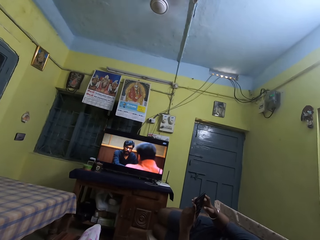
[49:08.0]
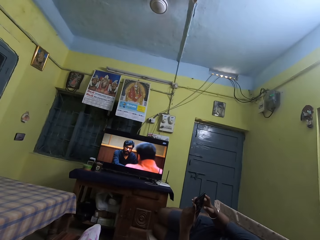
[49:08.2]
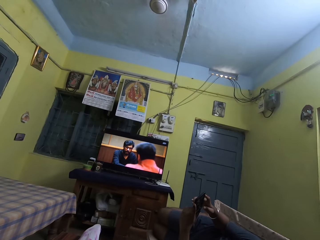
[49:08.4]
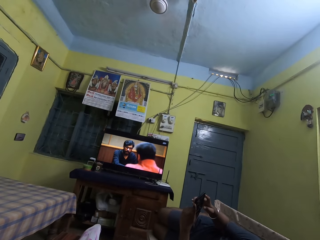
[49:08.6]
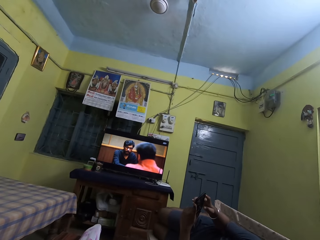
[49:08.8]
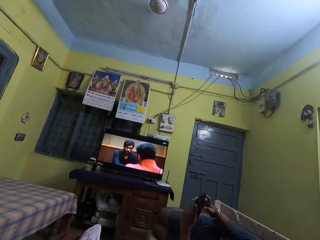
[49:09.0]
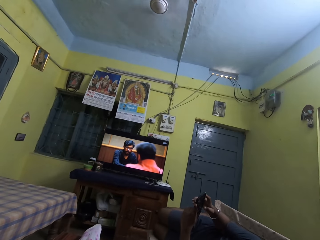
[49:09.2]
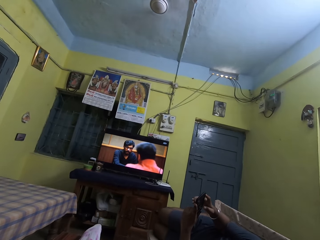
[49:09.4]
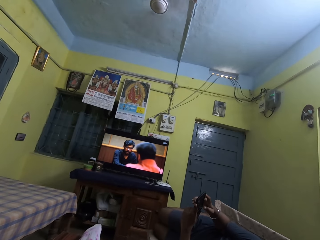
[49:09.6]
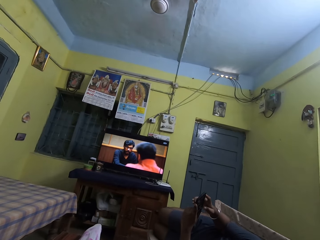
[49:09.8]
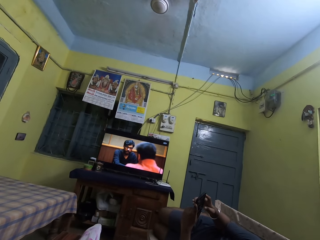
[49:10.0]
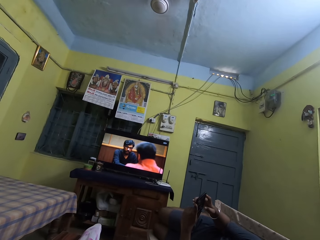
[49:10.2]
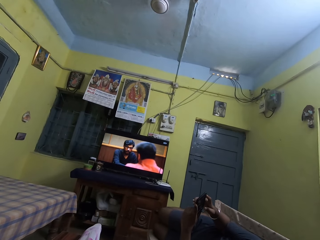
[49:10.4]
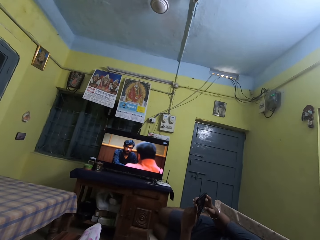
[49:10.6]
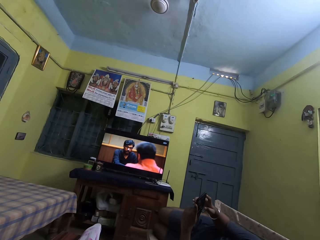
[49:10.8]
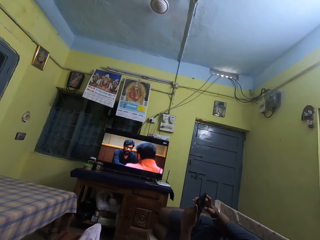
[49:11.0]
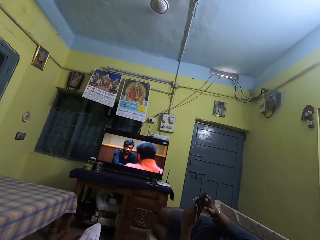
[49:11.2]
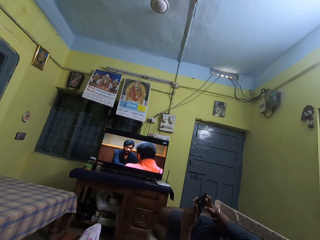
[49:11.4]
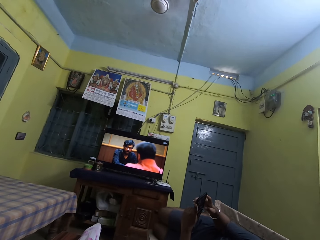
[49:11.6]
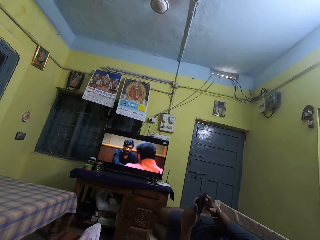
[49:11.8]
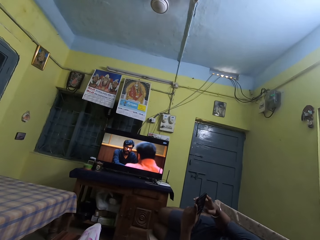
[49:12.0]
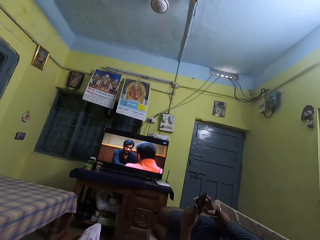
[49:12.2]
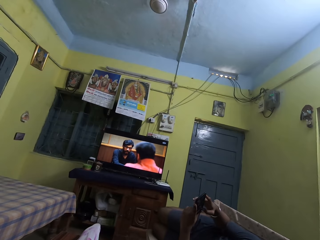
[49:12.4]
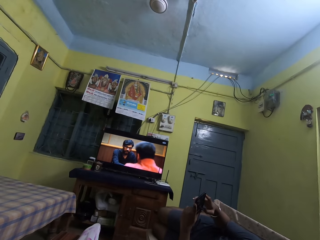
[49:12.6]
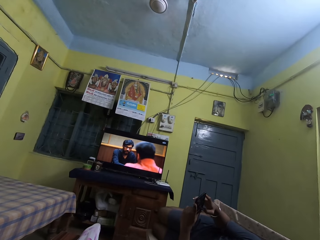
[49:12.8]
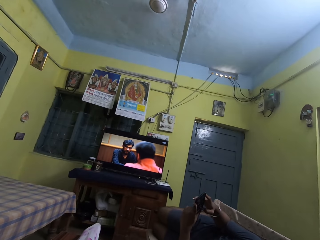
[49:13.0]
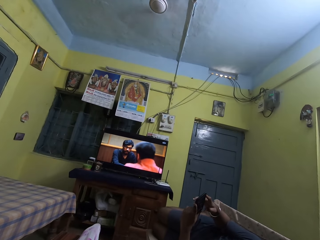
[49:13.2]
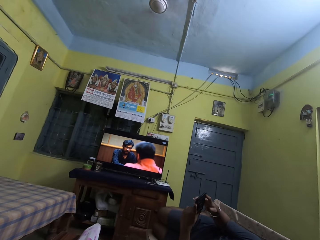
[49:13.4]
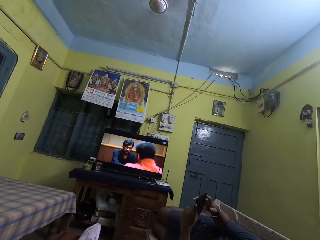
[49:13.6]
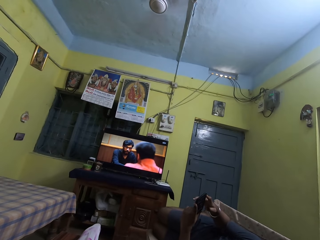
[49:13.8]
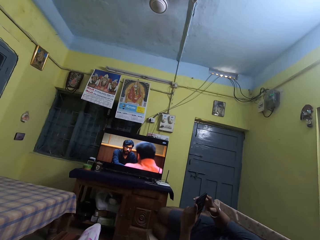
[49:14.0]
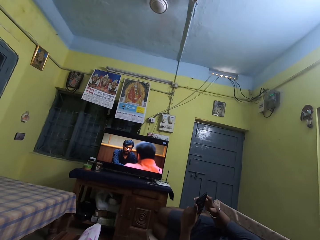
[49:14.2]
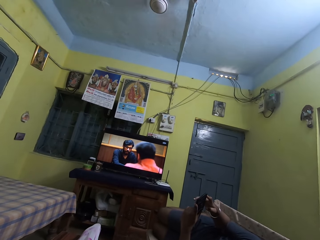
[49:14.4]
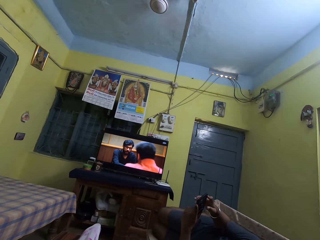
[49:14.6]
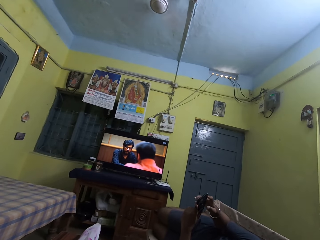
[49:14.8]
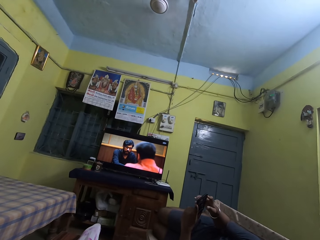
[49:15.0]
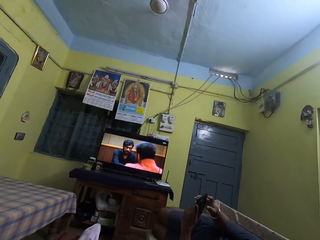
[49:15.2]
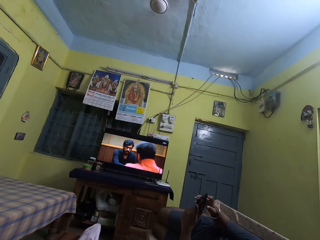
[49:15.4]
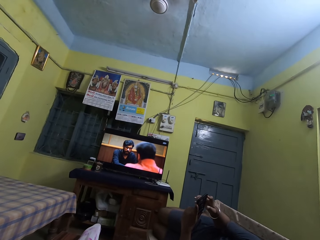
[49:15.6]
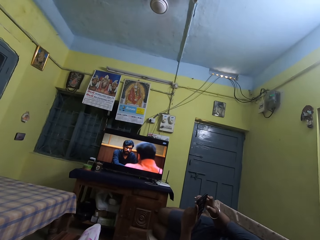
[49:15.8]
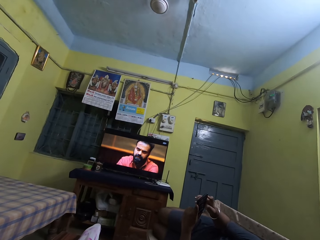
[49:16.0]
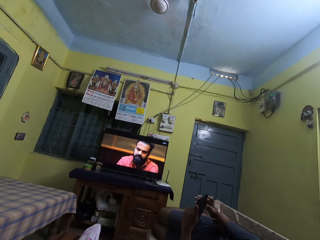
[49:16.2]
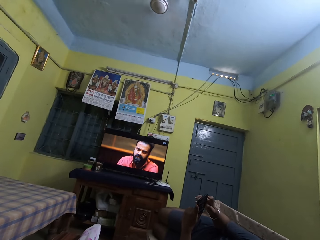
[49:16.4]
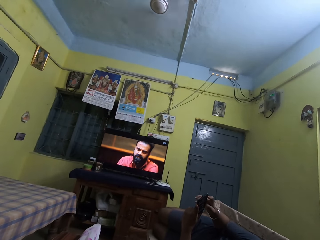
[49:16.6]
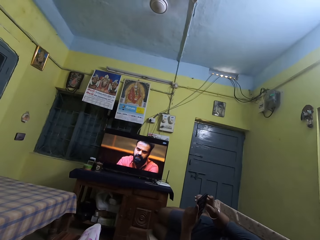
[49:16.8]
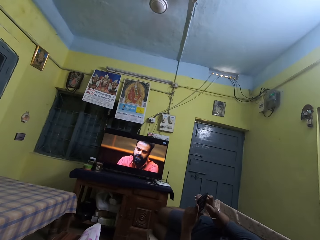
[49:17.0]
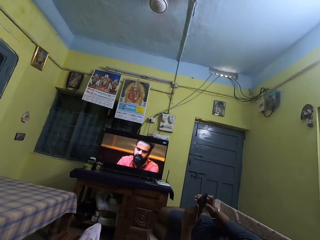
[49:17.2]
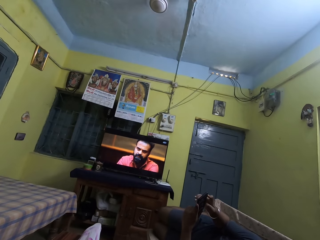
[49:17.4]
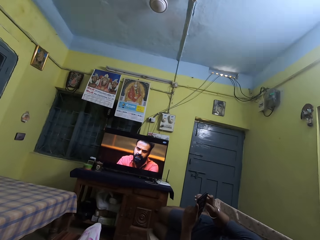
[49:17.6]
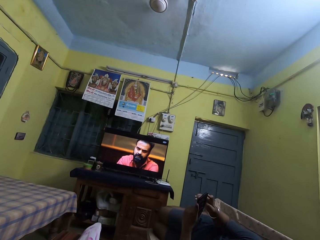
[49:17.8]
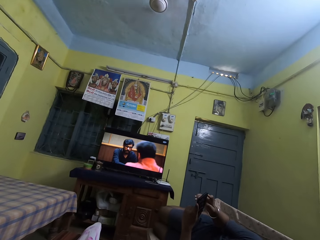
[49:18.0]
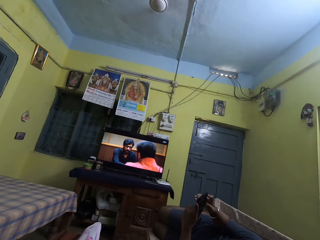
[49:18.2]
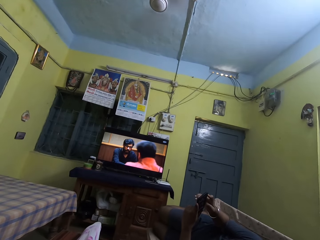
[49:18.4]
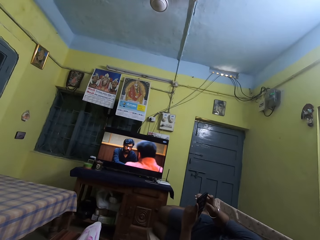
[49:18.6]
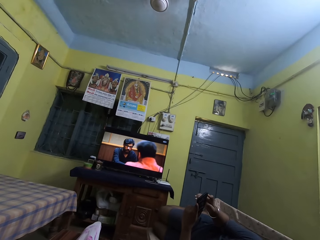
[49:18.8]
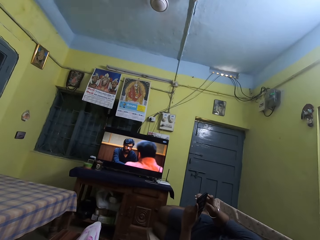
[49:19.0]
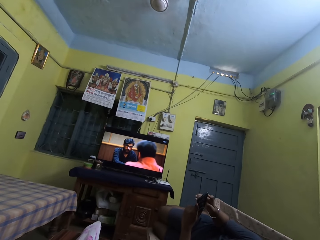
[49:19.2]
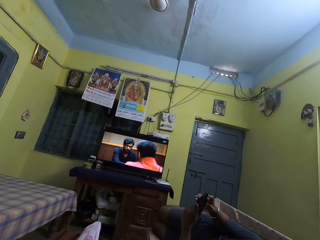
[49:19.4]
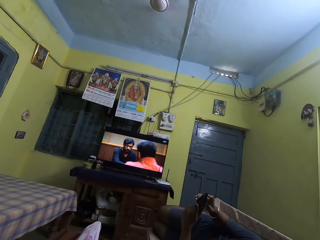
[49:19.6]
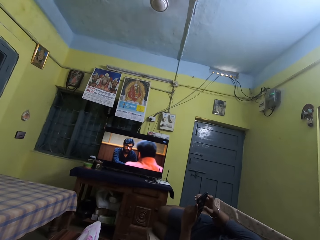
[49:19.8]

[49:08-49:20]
A man uses a phone. The camera wearer watches a television.

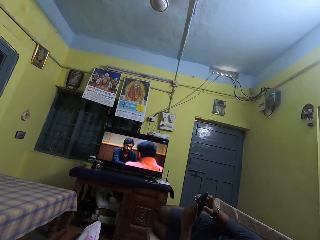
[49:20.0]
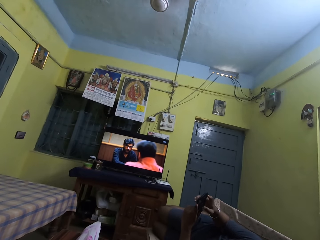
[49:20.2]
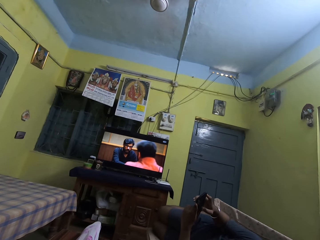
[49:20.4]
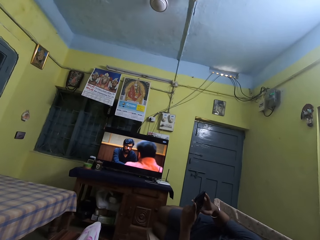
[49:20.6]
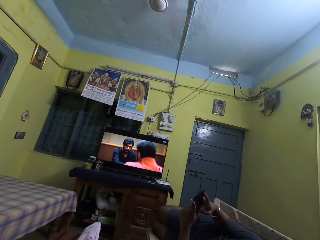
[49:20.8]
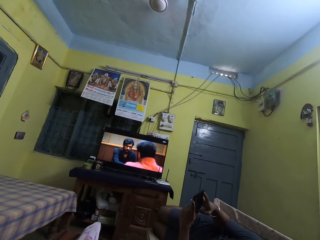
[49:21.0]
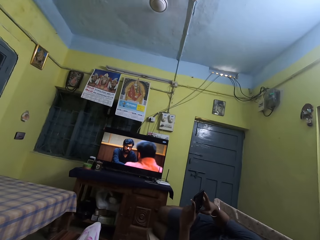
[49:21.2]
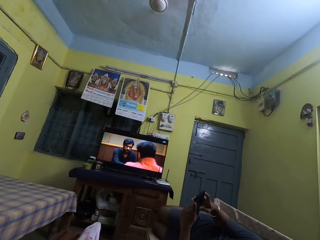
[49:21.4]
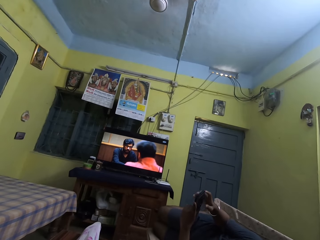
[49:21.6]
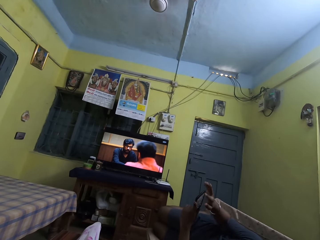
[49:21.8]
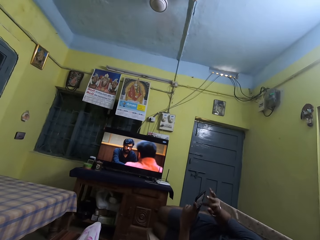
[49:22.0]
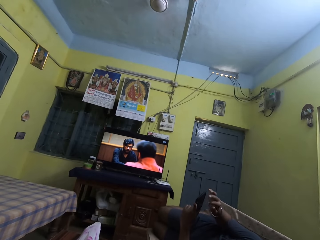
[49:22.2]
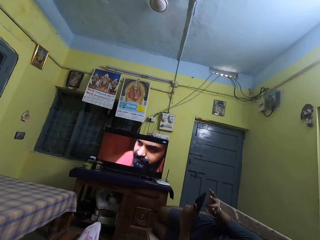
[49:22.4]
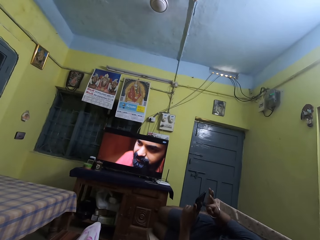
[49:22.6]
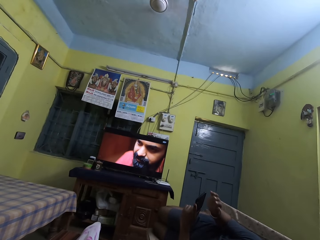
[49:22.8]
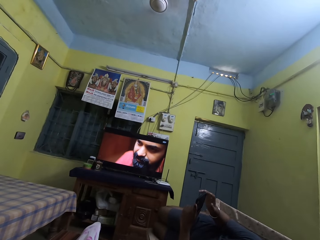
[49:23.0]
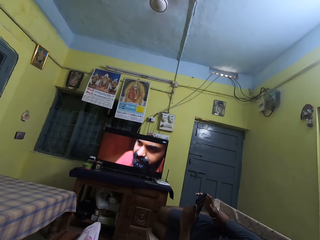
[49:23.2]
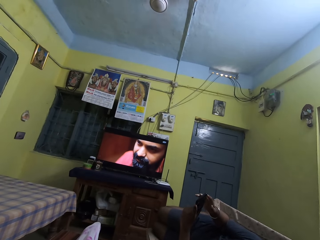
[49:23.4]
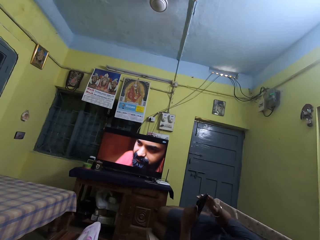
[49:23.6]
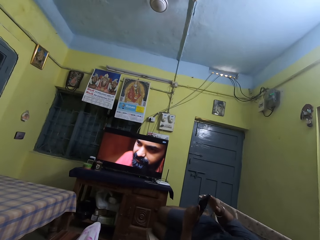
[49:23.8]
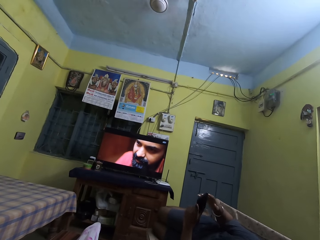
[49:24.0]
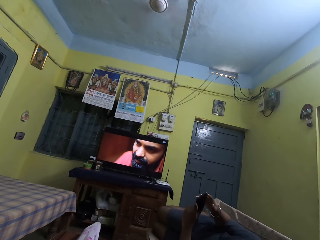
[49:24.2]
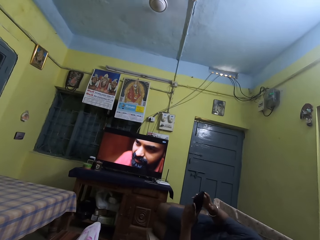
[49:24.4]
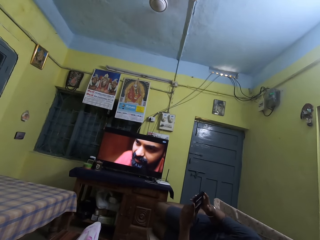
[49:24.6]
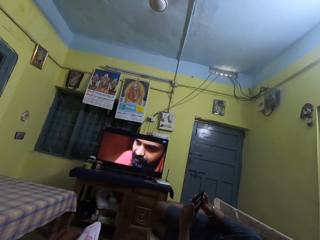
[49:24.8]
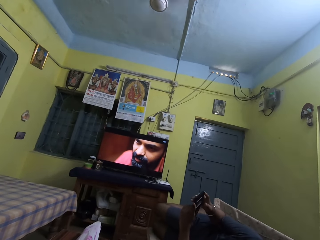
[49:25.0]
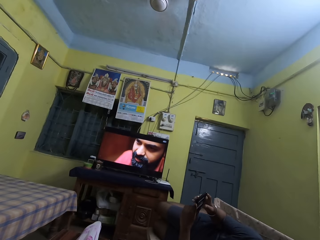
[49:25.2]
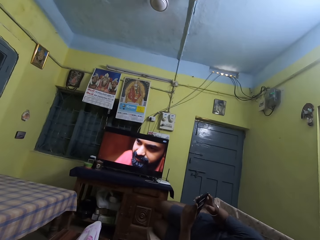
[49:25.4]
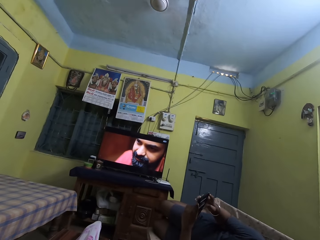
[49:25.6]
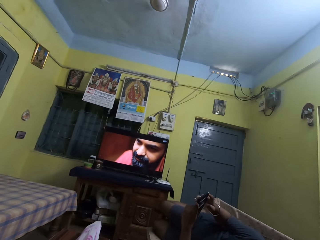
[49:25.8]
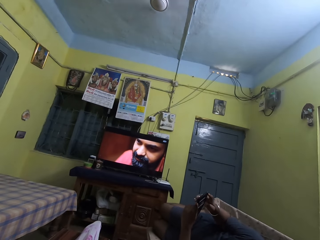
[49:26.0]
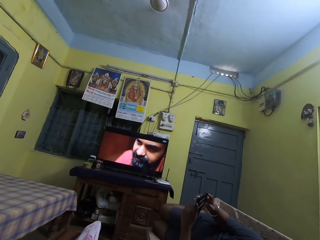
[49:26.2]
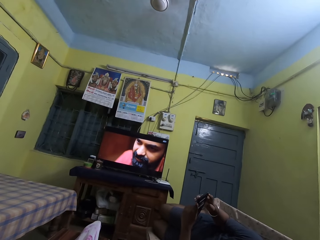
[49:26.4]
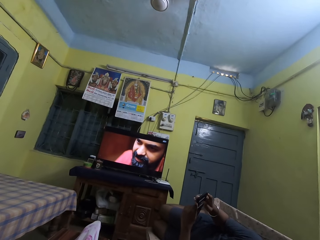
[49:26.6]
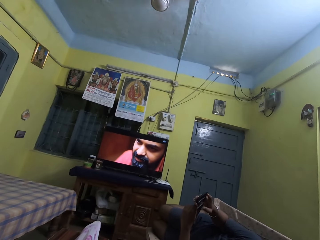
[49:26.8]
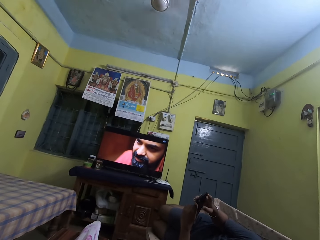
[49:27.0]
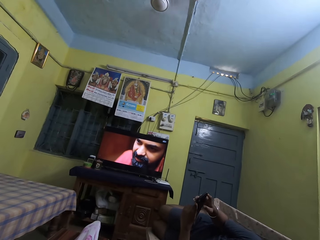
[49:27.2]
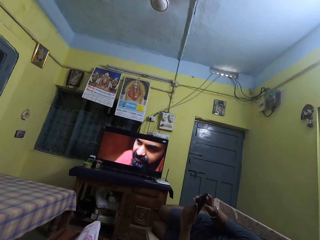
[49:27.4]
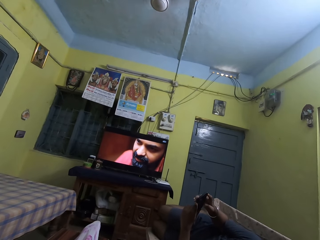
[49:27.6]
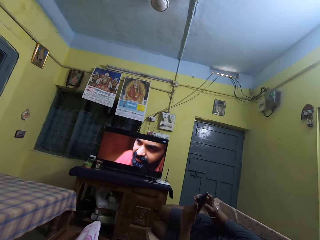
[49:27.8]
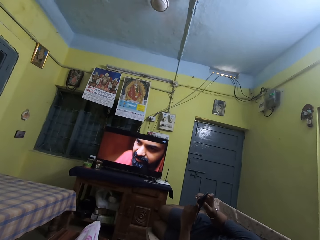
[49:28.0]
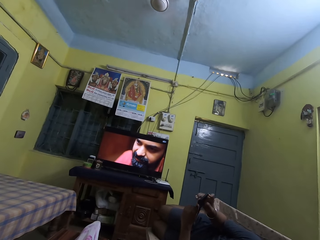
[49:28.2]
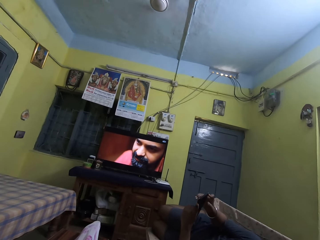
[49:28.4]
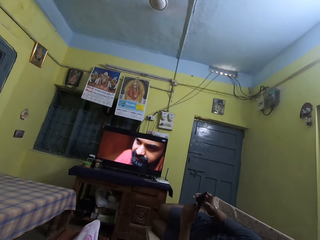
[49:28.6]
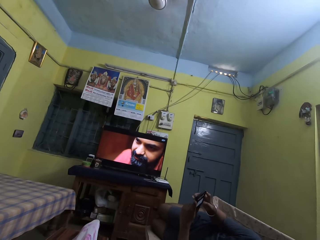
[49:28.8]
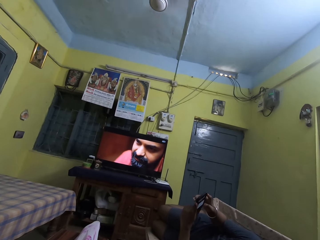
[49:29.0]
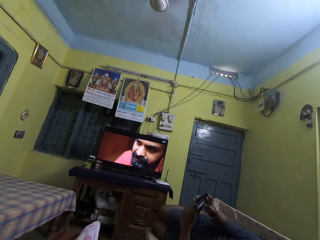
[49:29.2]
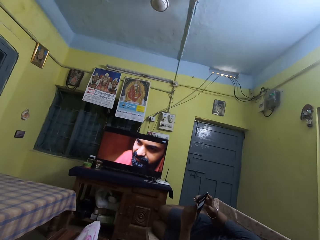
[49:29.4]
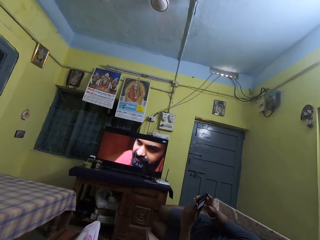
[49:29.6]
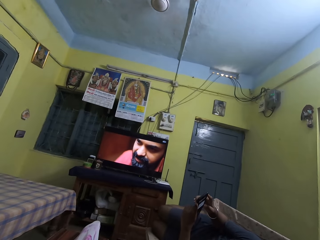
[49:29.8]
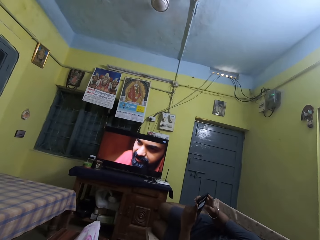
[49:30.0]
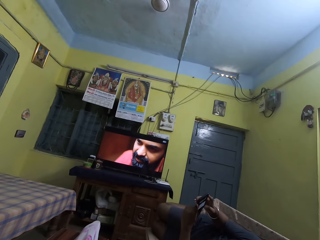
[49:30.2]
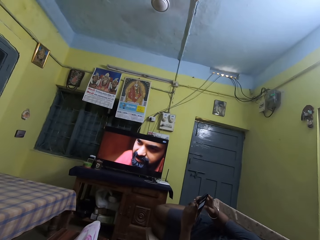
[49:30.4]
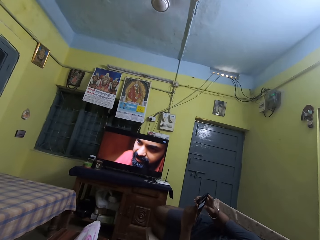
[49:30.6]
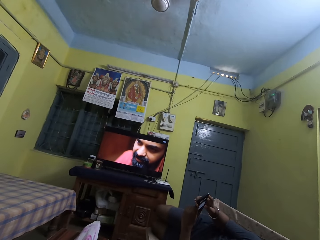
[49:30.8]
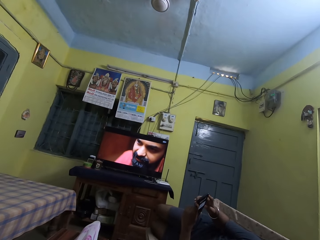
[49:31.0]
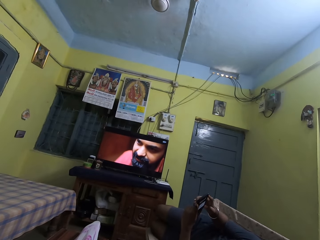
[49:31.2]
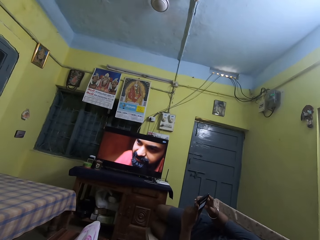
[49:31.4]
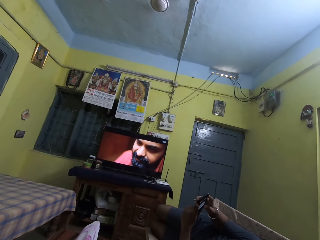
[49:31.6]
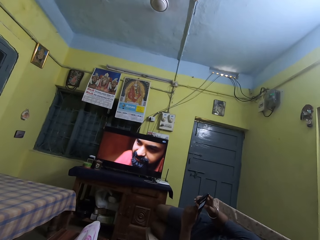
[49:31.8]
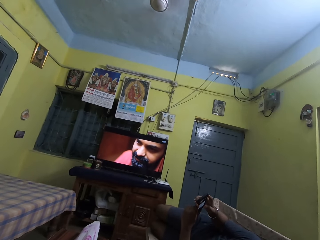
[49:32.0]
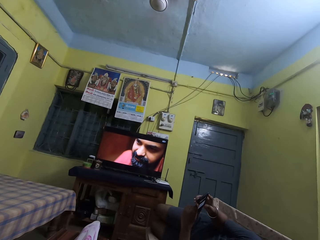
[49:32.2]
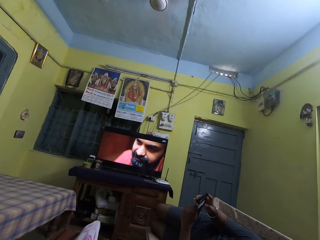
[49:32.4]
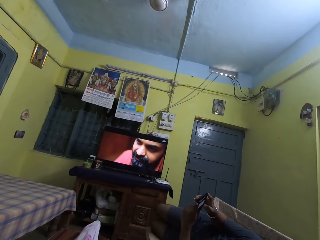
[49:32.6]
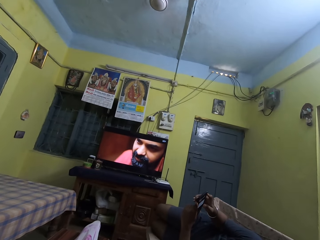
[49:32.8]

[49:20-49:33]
The camera wearer coughs.
